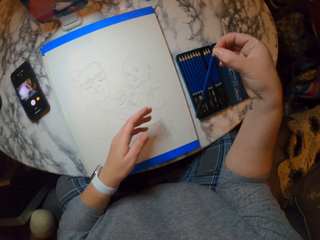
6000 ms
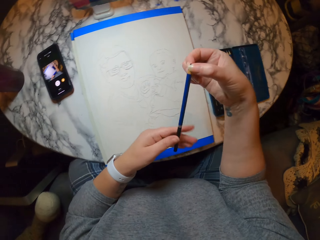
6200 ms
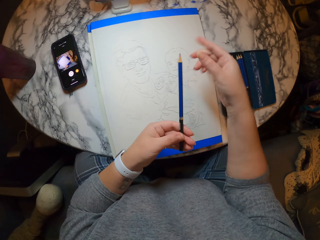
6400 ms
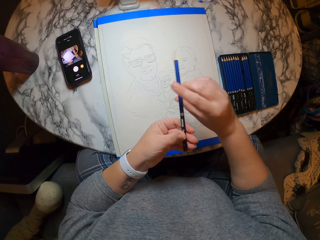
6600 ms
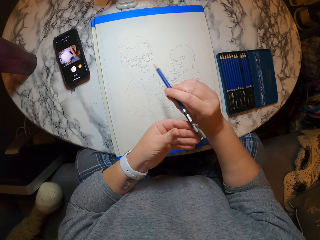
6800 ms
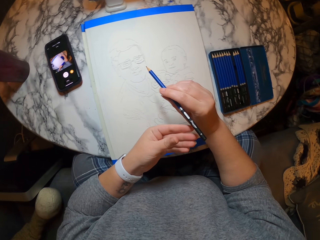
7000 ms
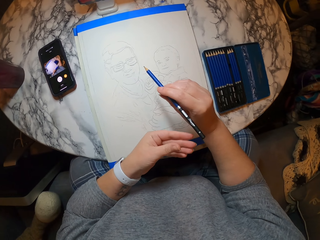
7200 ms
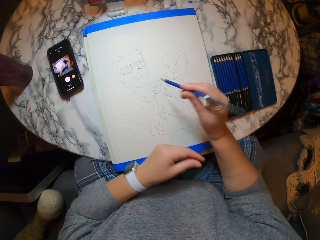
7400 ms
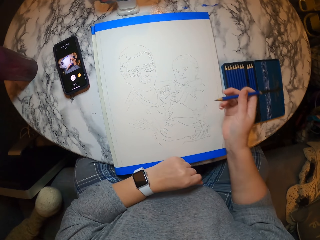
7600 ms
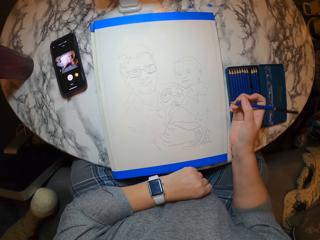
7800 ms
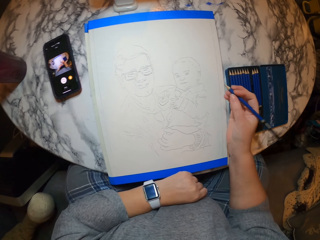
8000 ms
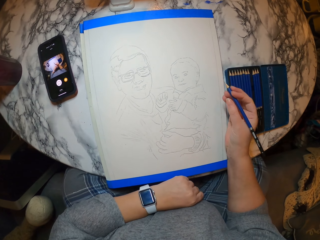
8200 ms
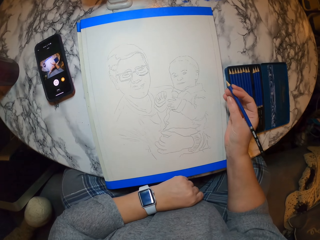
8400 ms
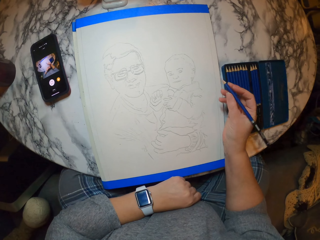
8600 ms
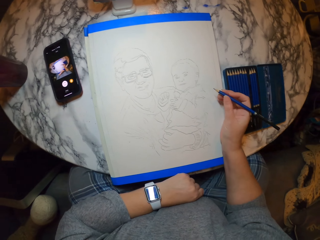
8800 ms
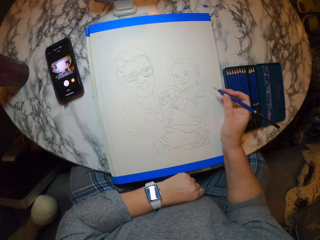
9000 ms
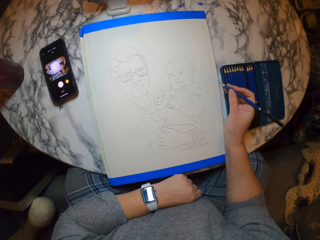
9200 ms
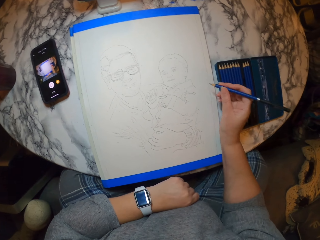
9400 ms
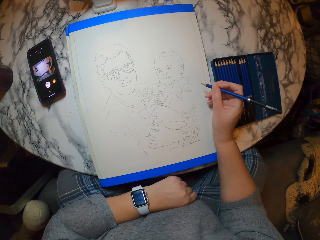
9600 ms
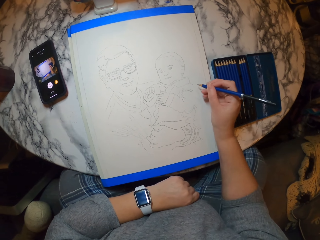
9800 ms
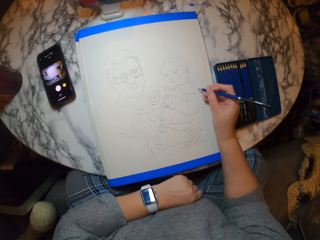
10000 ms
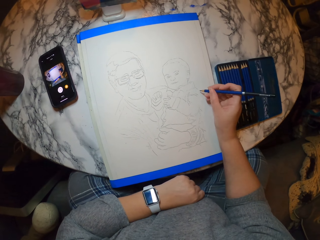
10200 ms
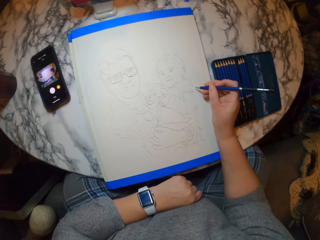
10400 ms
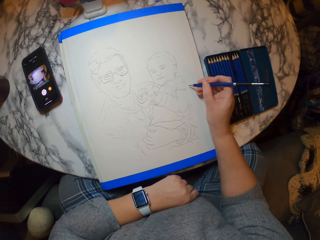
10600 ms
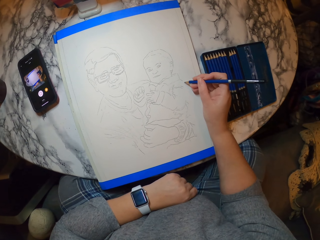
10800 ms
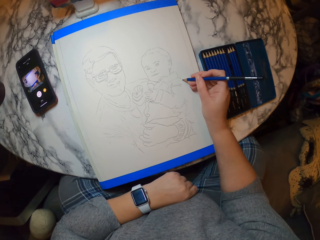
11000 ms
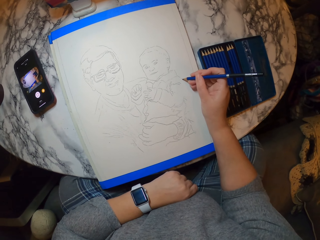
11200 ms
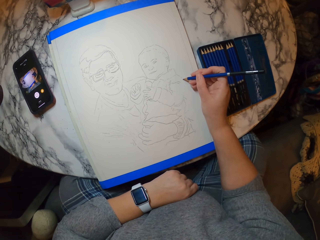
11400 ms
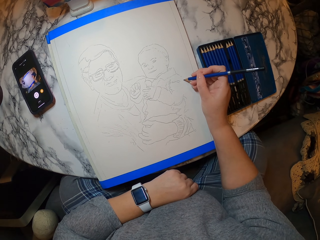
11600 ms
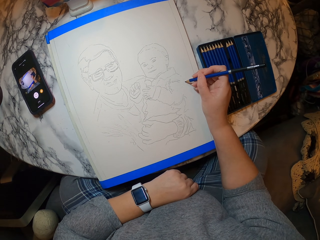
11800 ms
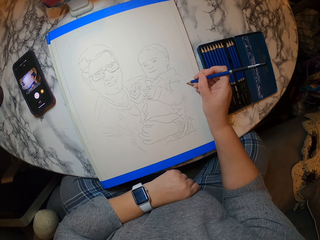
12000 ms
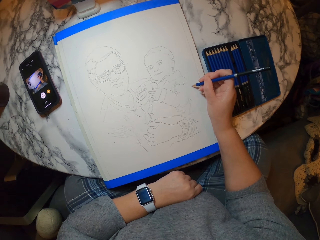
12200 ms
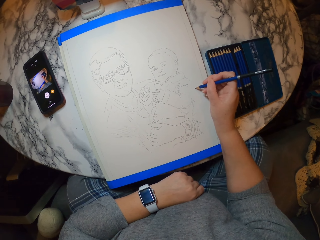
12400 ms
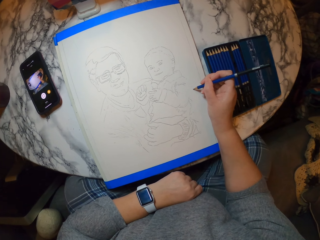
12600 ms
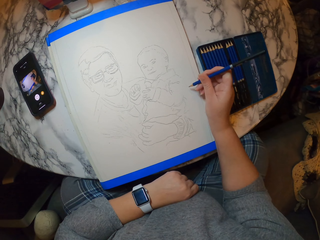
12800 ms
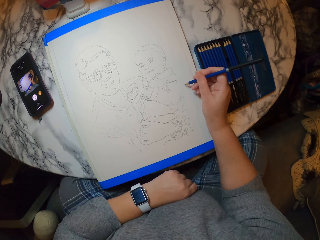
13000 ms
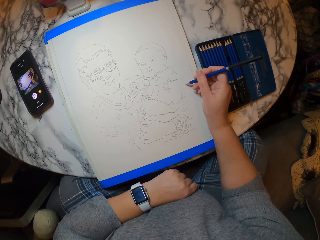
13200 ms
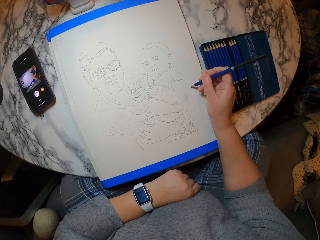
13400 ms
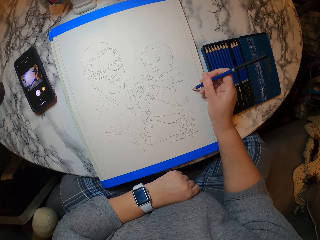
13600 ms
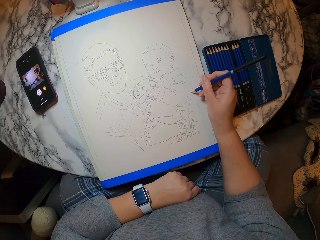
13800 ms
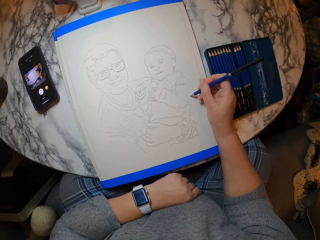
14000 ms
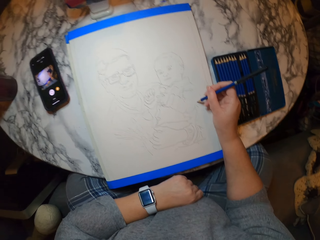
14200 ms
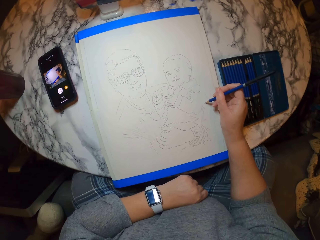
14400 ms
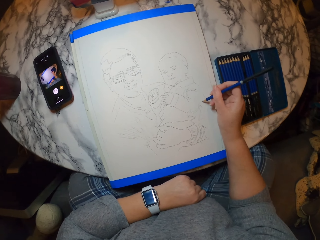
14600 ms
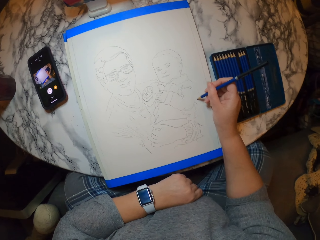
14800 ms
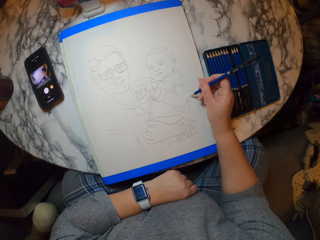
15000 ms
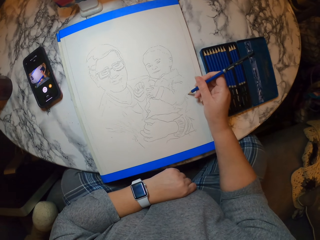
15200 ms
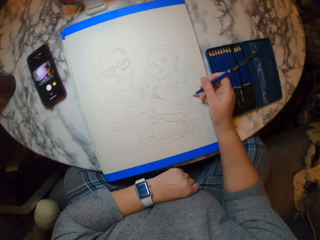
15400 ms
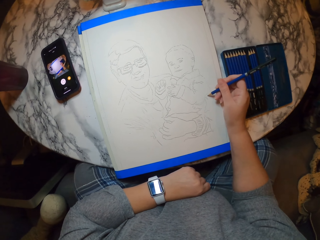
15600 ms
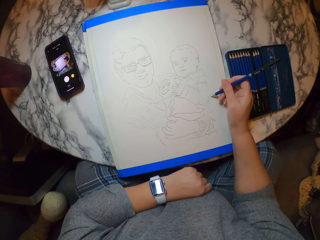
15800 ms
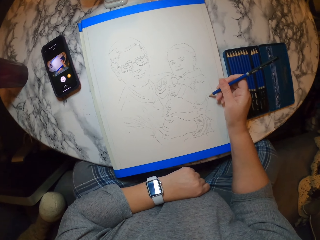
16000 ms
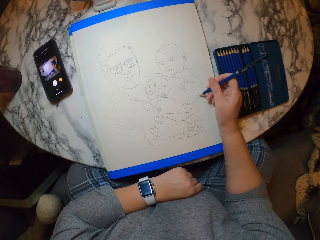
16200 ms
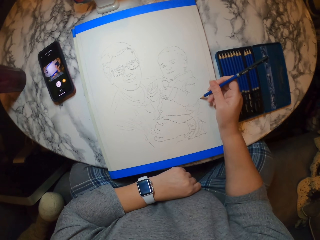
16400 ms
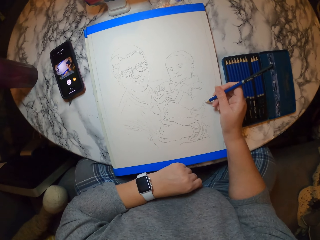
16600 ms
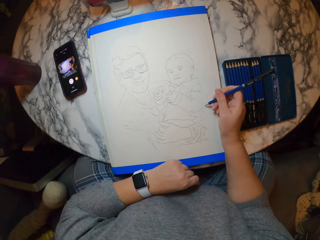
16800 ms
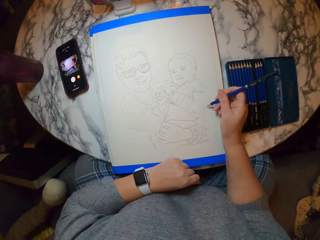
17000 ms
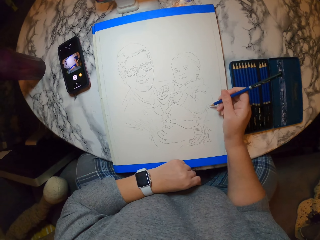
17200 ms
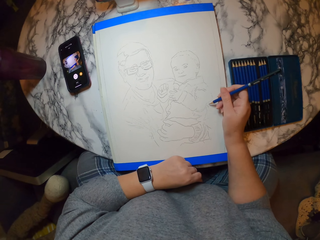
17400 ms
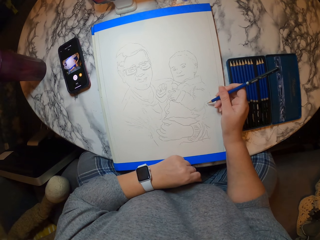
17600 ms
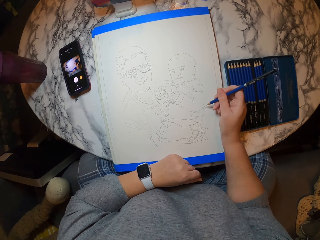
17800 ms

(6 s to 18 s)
The camera wearer picks up a pencil. They hold the pencil with the other hand. They hold the pencil. They draw on the paint book.

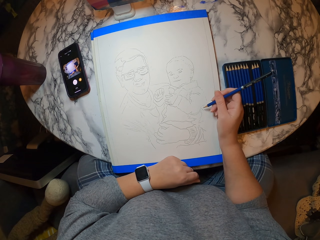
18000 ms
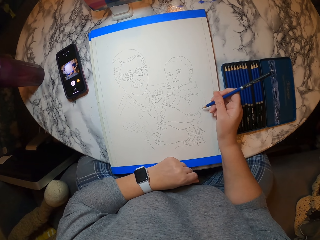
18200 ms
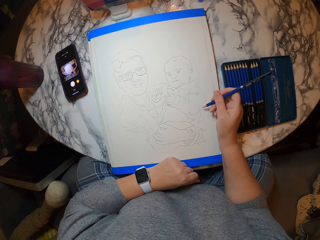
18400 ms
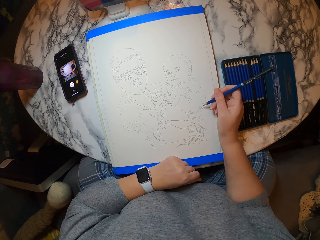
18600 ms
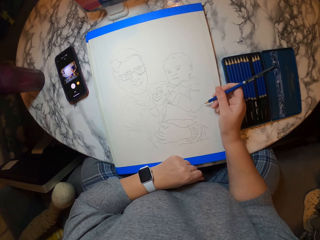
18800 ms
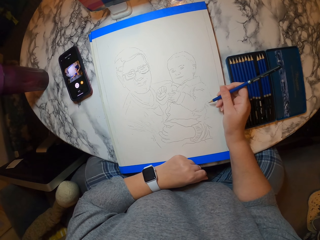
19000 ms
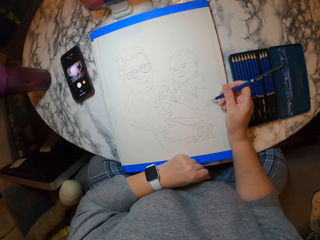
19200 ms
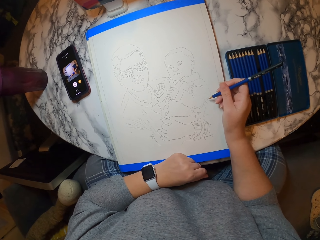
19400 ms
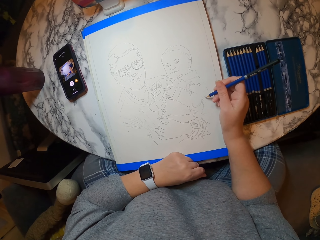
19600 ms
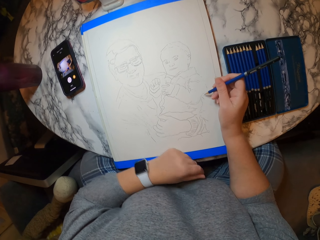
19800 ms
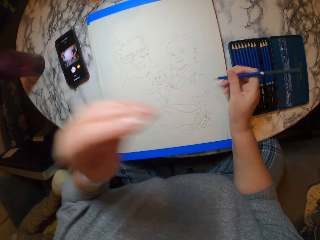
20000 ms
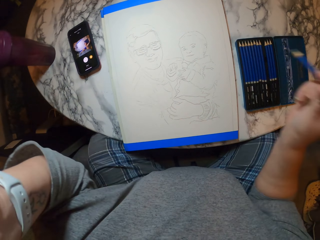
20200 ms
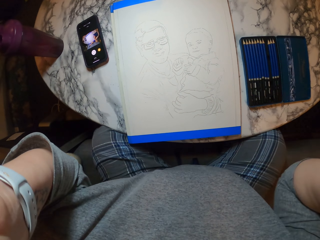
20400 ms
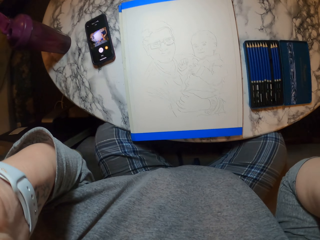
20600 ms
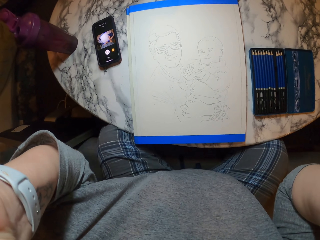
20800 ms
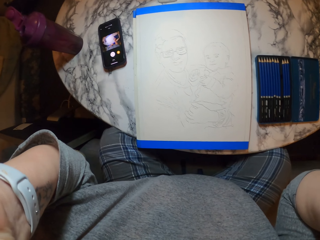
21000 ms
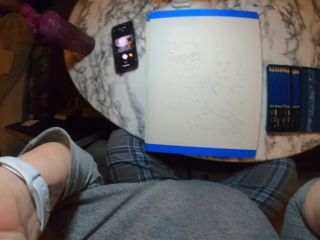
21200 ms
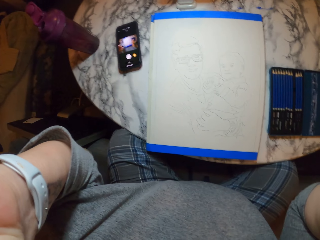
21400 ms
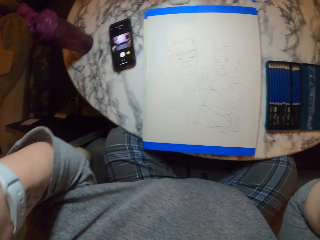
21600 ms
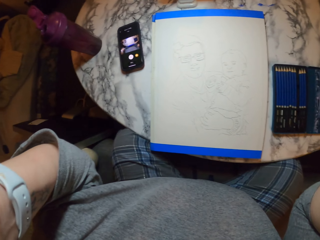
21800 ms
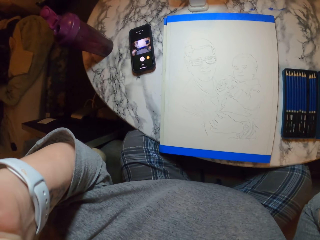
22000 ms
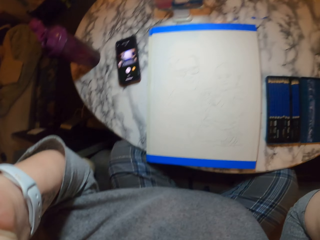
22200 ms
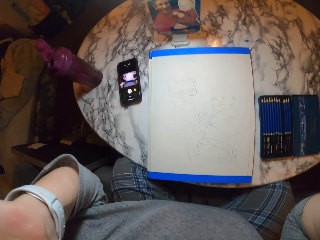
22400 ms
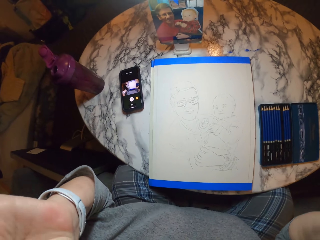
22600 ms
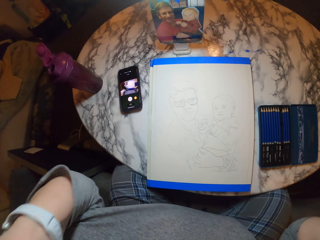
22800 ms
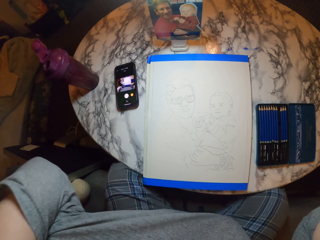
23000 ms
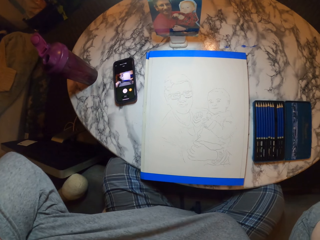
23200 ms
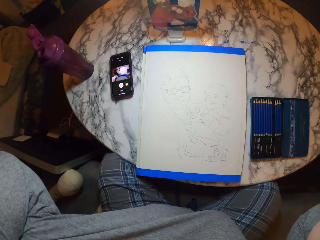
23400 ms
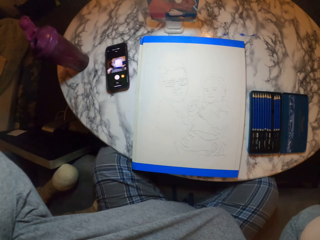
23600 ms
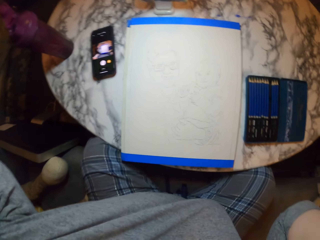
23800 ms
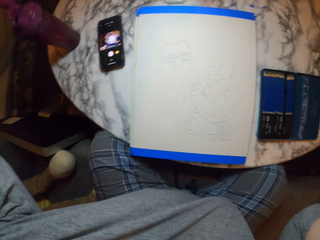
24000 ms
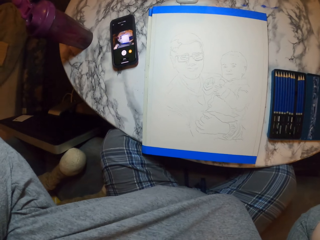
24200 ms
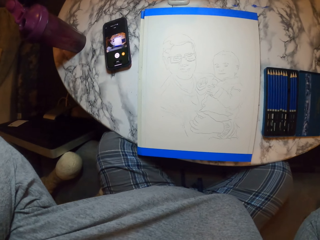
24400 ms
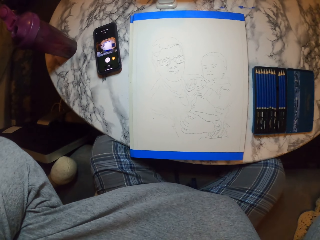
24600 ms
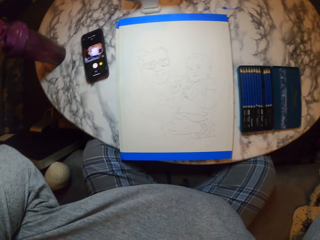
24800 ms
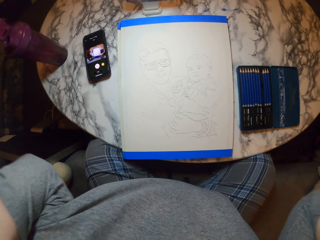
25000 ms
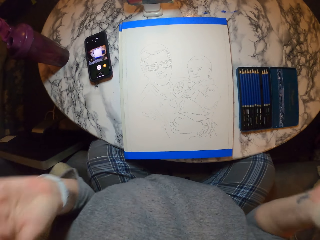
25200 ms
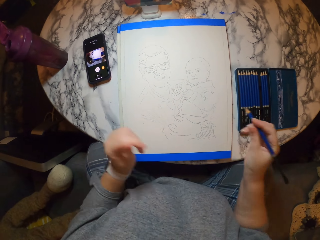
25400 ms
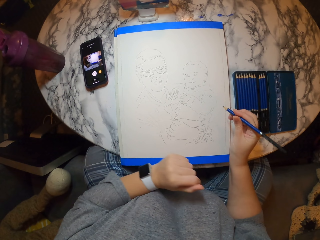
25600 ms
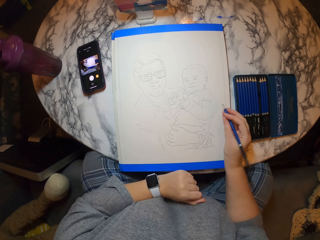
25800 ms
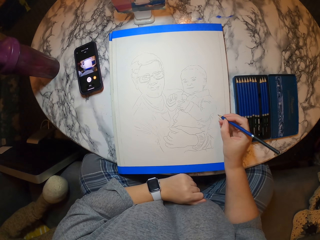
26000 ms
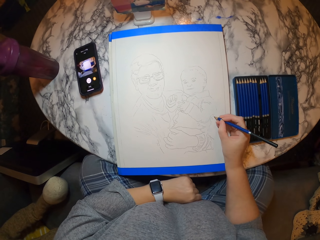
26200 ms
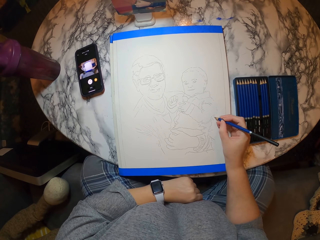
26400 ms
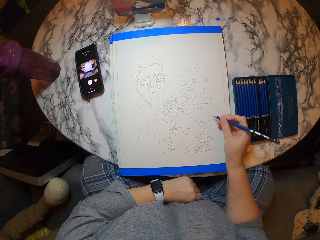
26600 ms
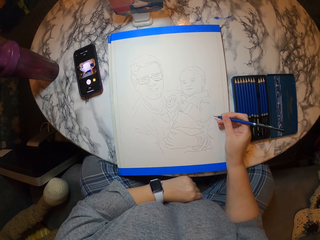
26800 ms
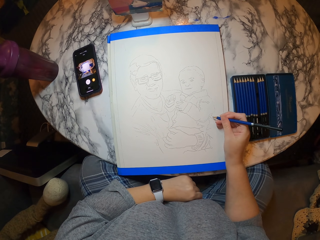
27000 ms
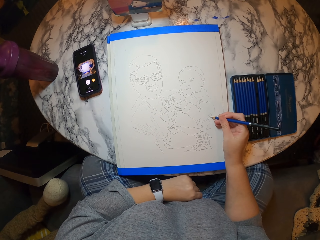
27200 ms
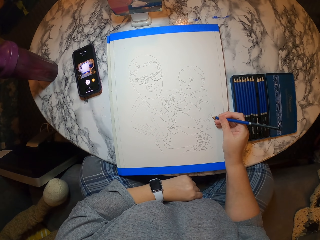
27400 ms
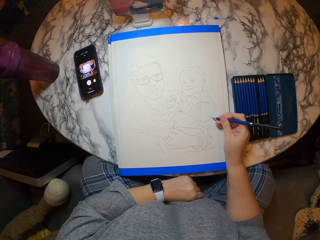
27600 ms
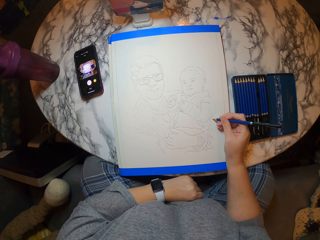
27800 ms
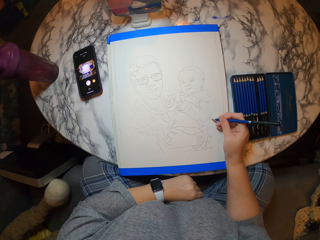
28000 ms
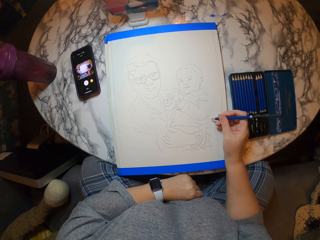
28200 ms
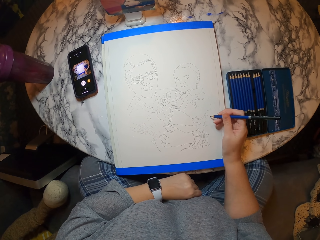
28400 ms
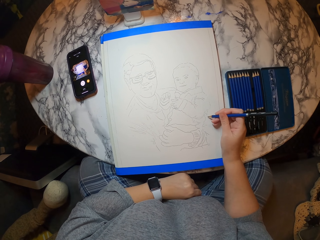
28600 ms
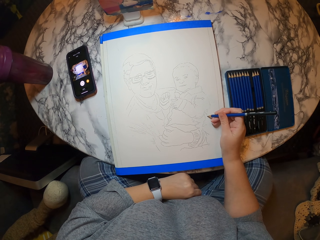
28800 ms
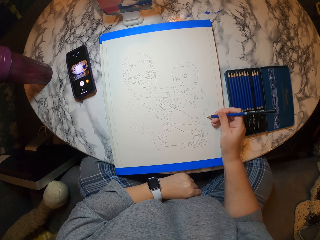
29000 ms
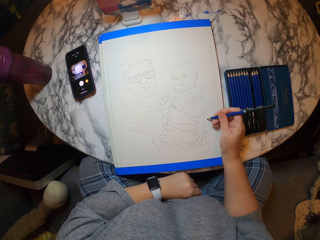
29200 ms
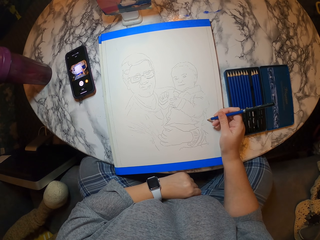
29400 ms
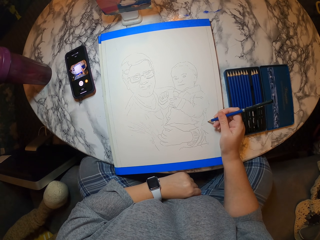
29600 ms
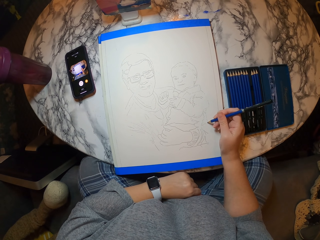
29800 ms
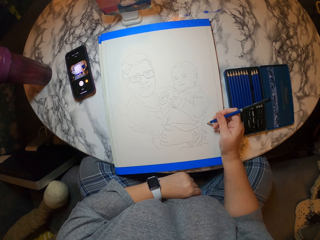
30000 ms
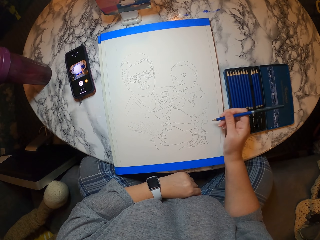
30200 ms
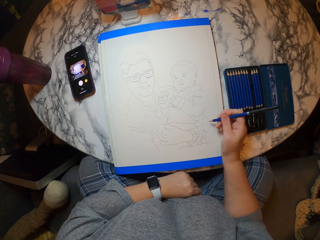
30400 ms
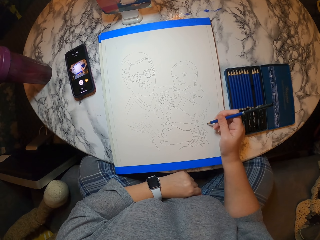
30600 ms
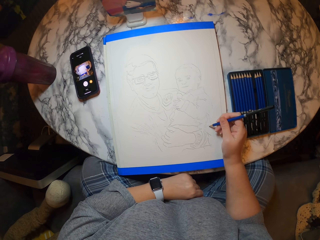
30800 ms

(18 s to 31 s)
The camera wearer lifts his hands. He adjusts the camera. He puts down his hands. He draws on the paint book.
